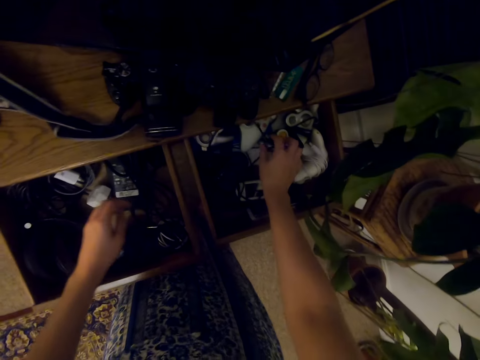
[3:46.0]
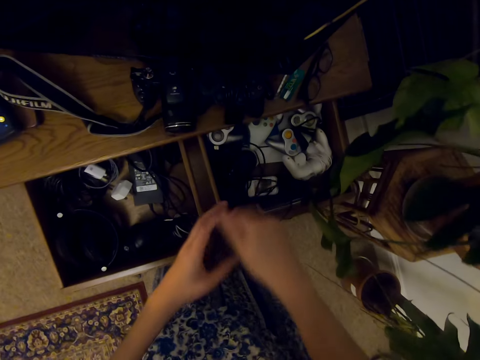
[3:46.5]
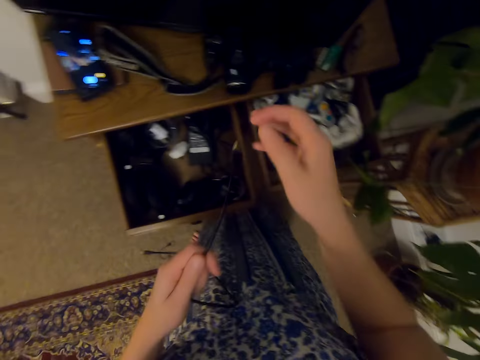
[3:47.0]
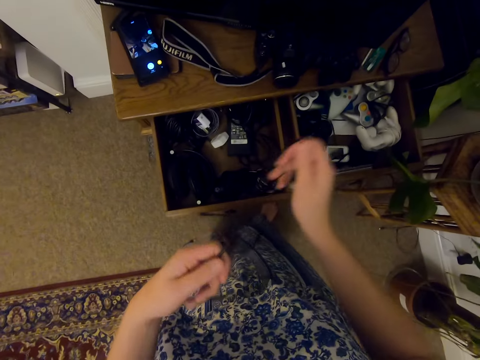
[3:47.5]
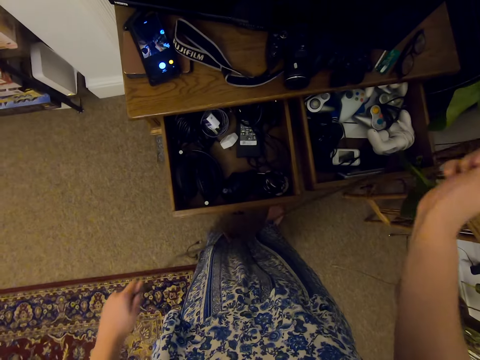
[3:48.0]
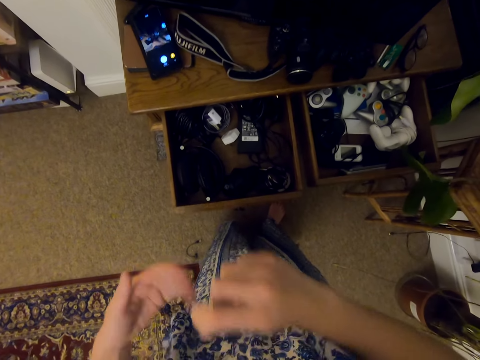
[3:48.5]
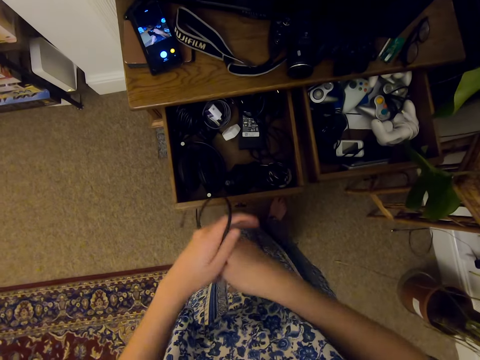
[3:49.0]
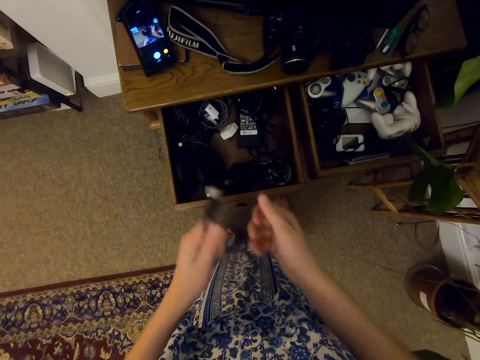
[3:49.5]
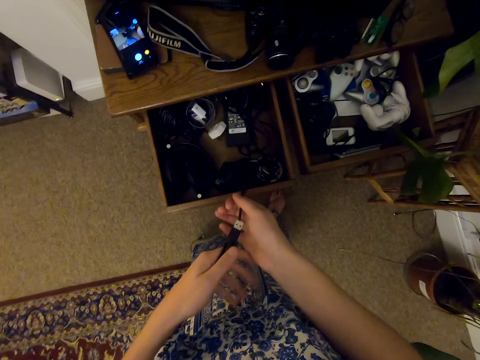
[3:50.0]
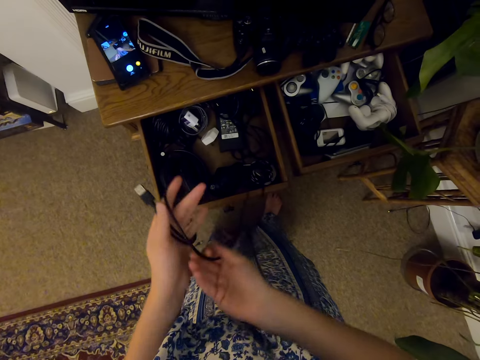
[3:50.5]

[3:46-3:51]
The camera wearer picks up a cable. He holds the cable with both hands. He pulls the cable. He folds the cable around his hand.

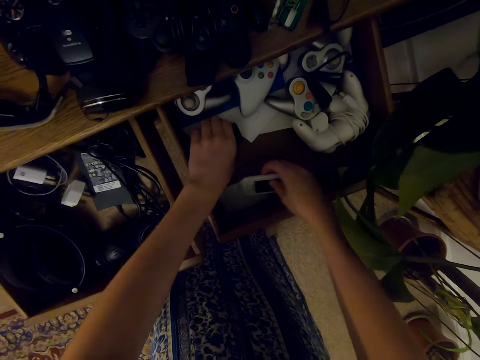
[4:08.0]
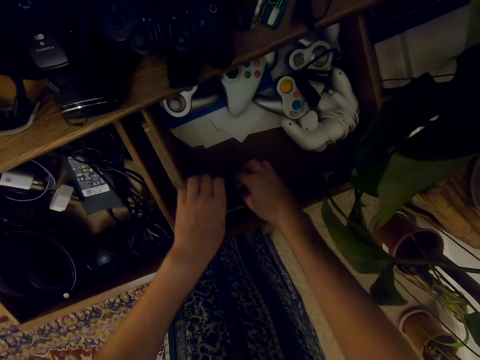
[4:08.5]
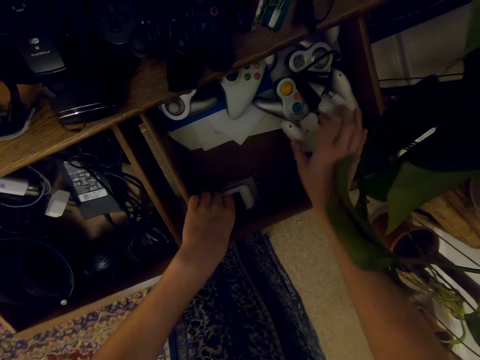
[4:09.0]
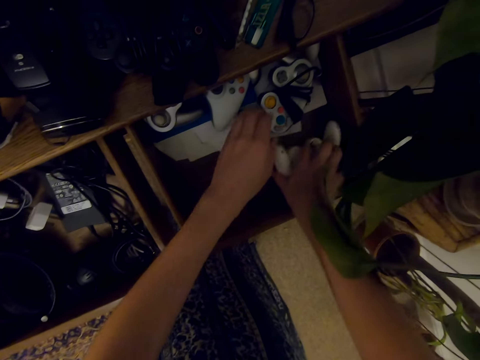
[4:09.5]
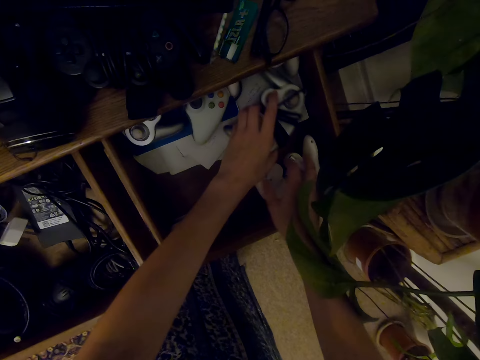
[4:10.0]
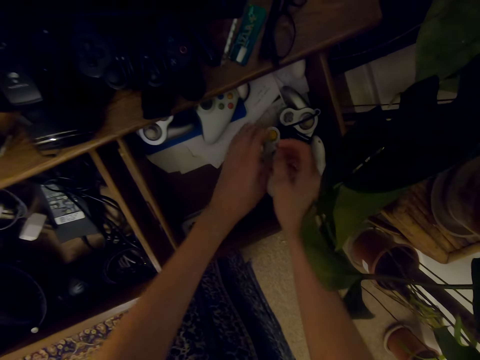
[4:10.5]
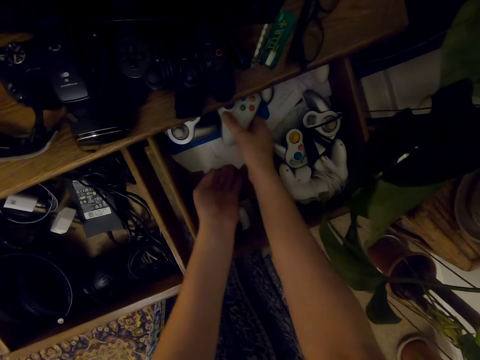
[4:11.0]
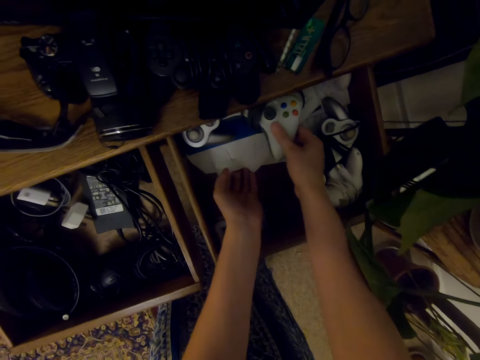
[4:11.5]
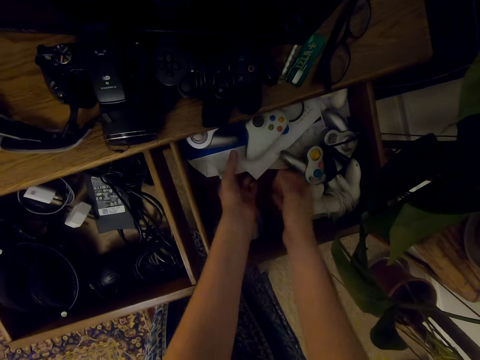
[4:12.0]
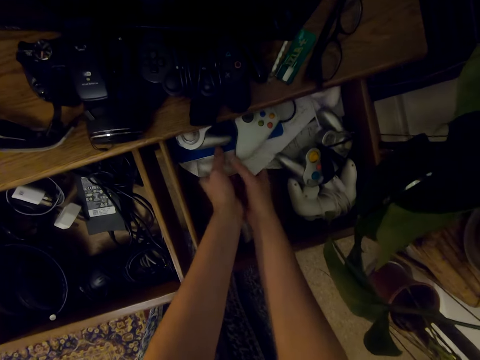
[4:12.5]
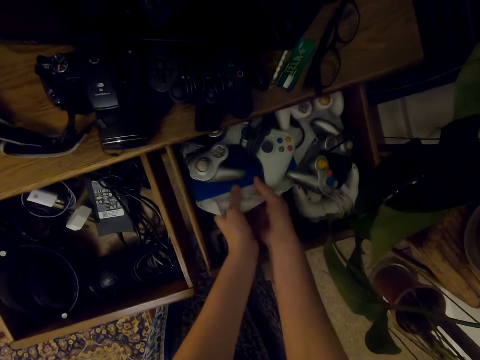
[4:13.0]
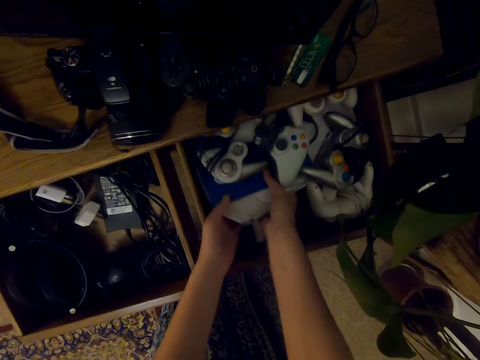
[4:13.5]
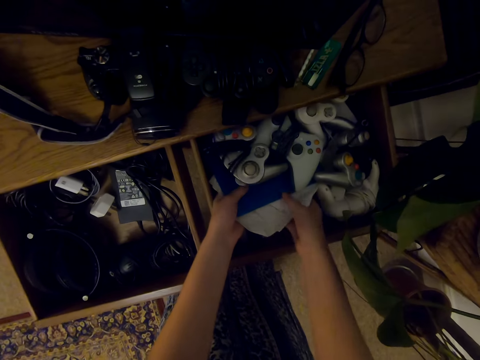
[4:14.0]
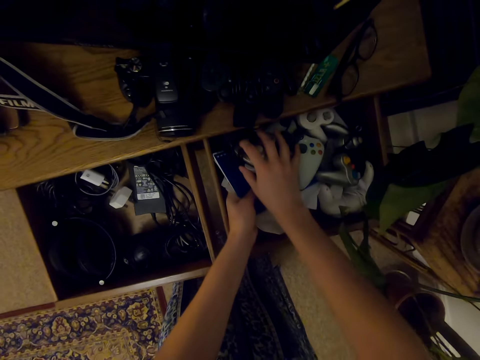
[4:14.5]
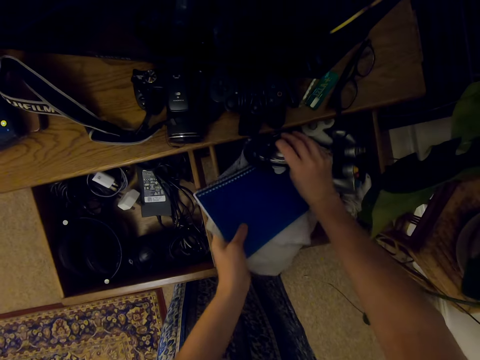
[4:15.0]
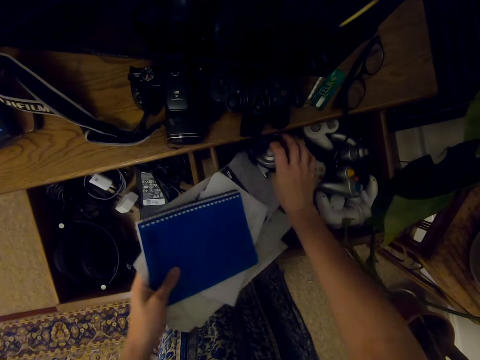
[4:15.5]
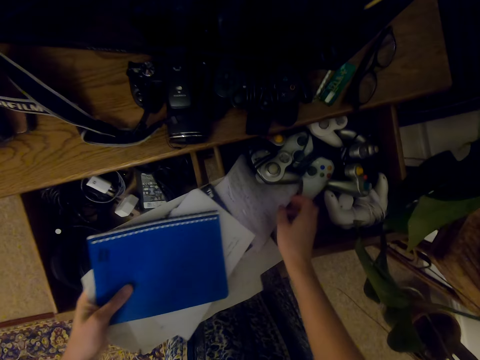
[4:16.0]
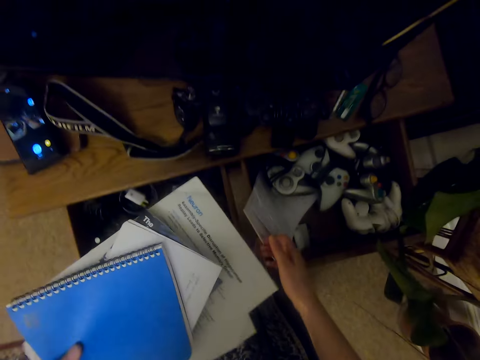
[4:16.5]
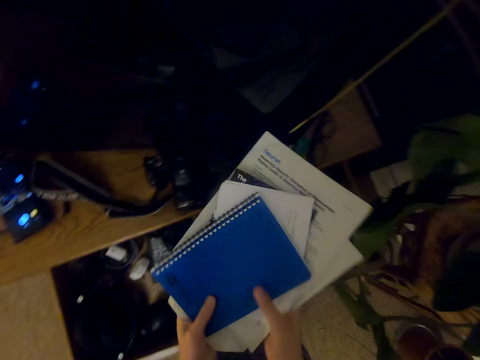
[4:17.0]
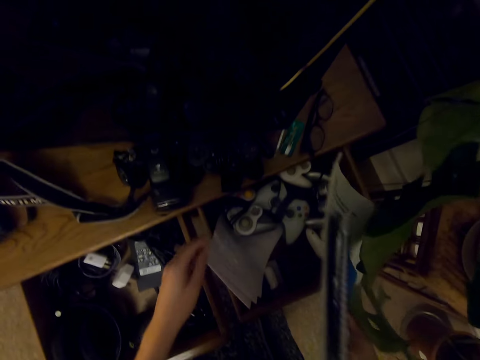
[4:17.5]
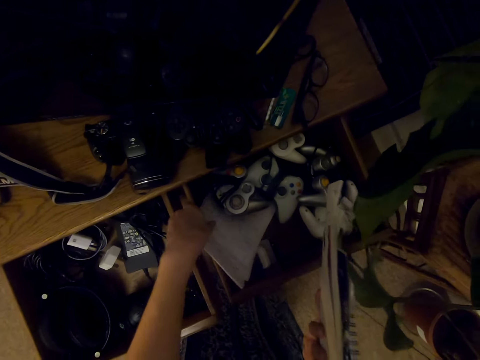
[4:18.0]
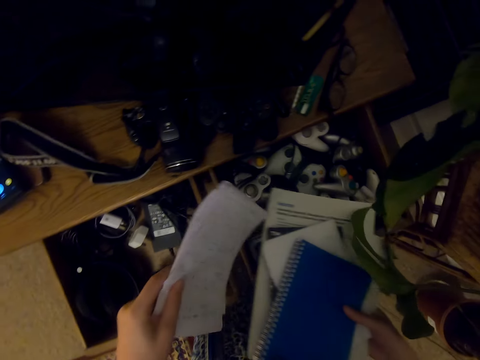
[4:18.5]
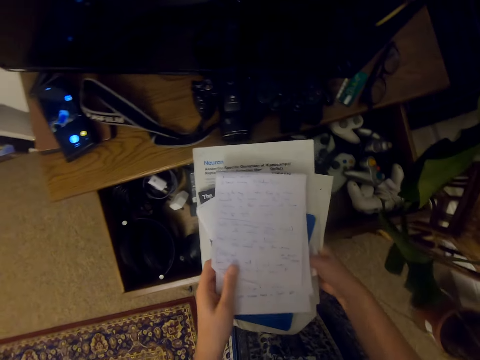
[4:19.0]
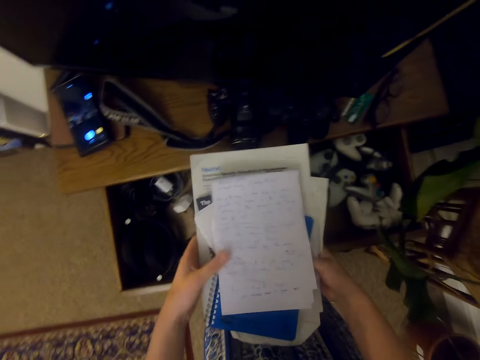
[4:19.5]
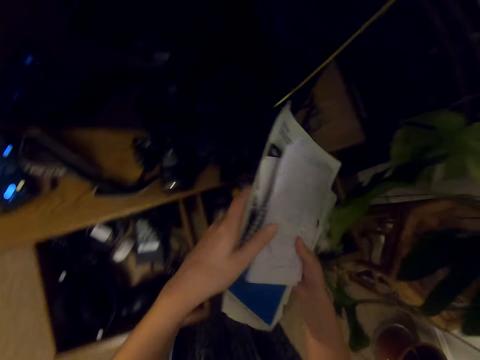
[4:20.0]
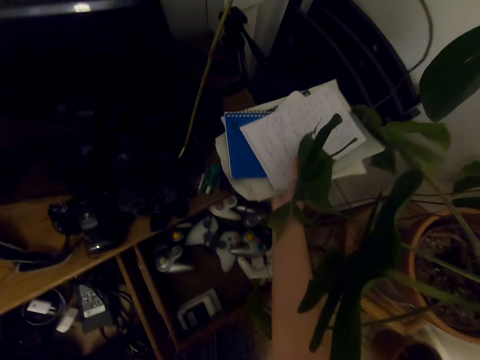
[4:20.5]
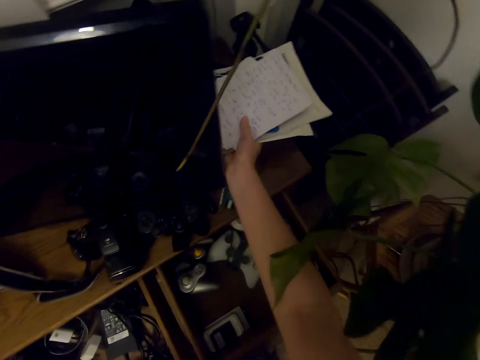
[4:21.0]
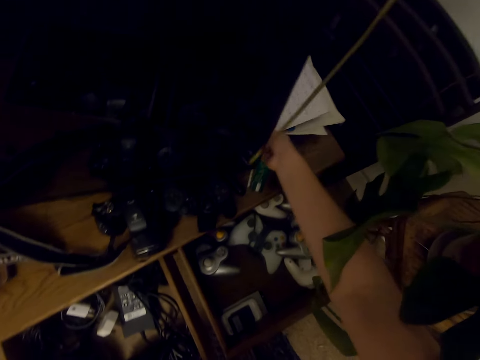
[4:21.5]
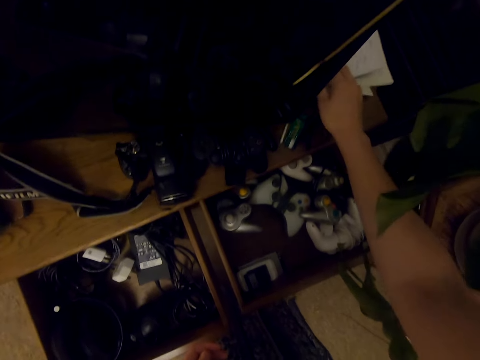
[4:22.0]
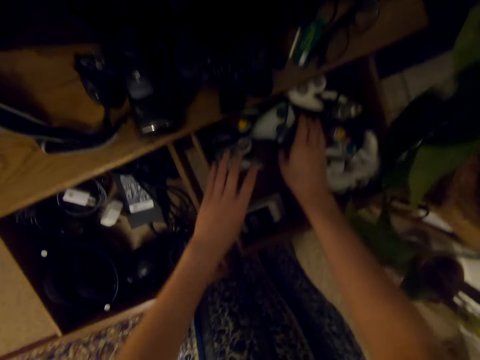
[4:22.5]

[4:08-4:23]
The camera wearer picks up a battery. He picks up a phone. He puts the battery on the phone. He pulls the joystick. He pulls the joystick again. He picks up the joystick. He pulls his hand off the joystick. He pulls paper. He pushes the joysticks. He switches the notebook to the other hand. He picks up papers. He puts the papers on the notebook. He pulls his hand off the papers. He puts the papers on the table. He has removed some books from the drawer.

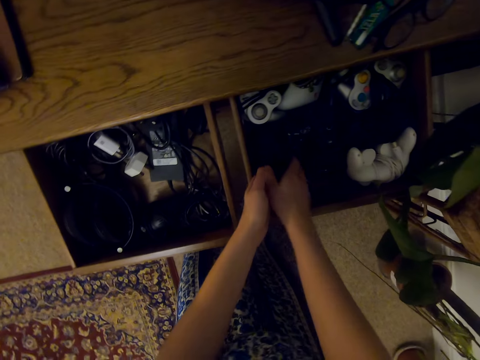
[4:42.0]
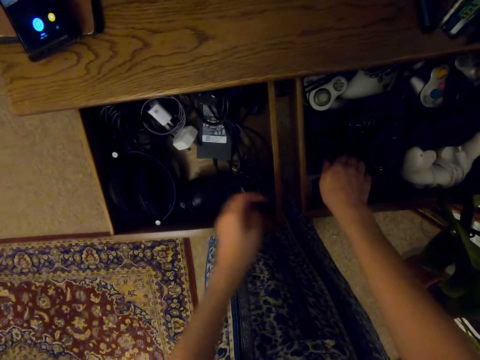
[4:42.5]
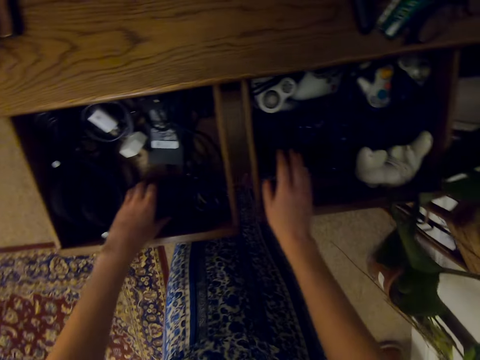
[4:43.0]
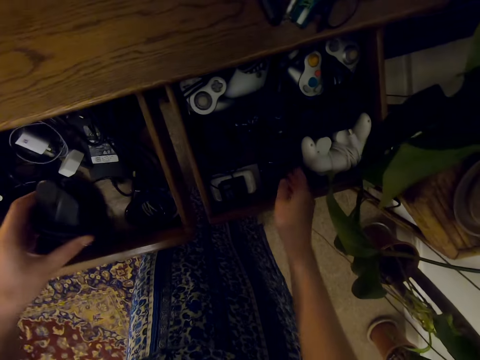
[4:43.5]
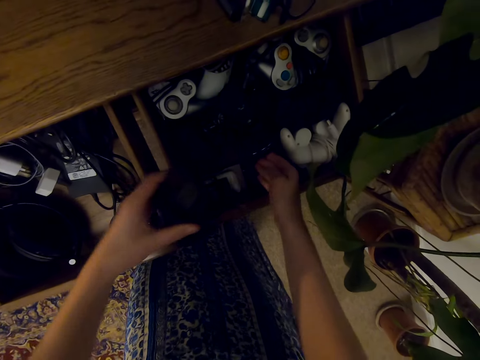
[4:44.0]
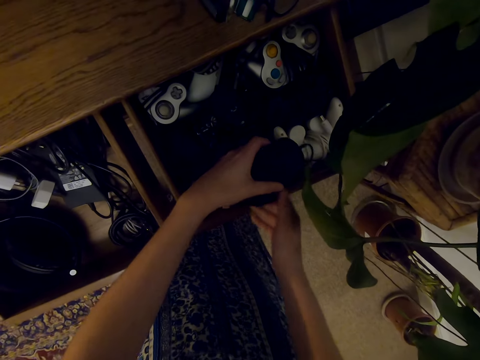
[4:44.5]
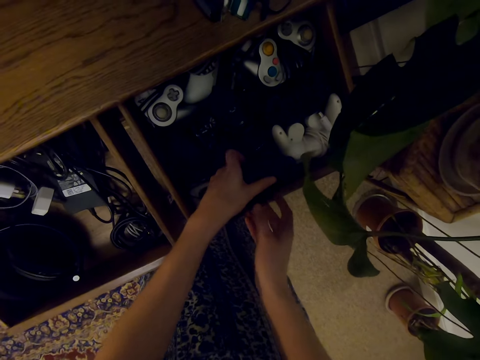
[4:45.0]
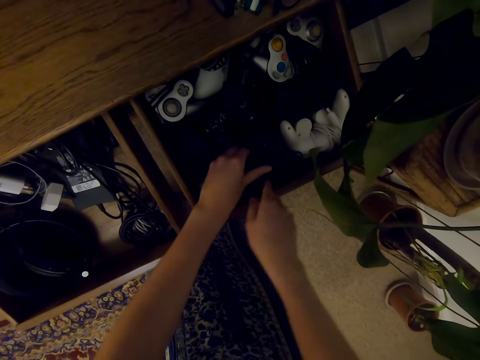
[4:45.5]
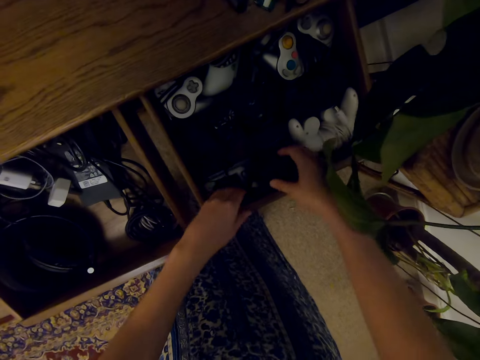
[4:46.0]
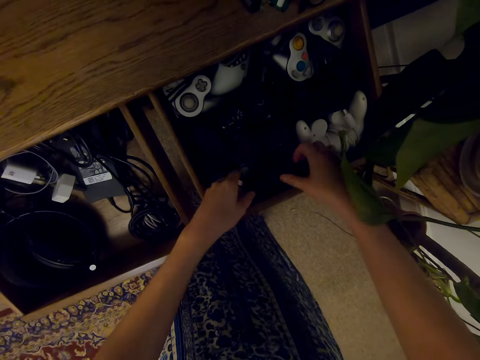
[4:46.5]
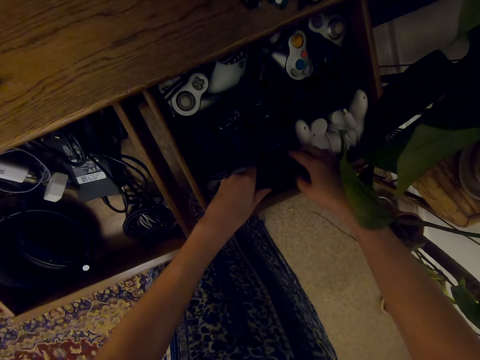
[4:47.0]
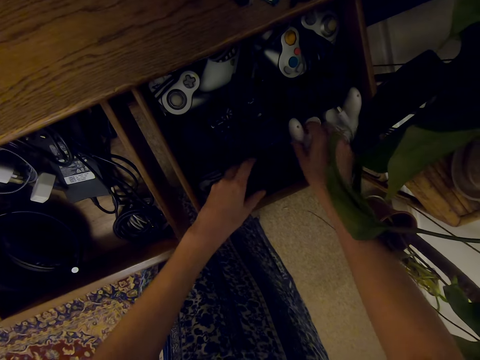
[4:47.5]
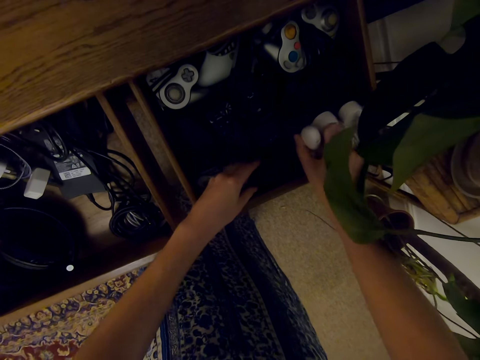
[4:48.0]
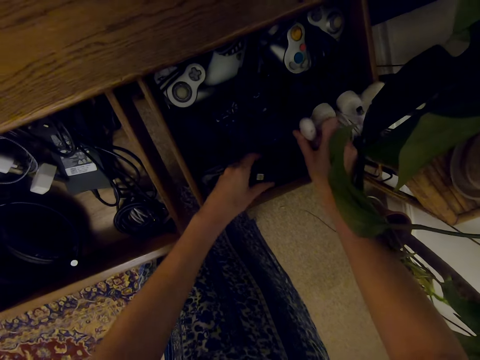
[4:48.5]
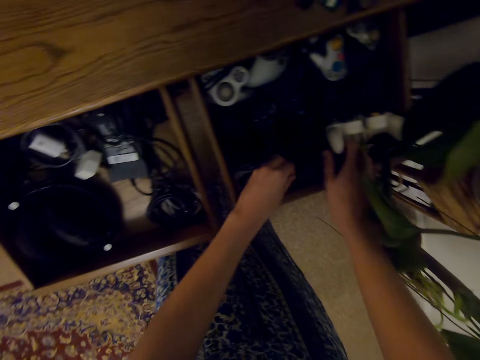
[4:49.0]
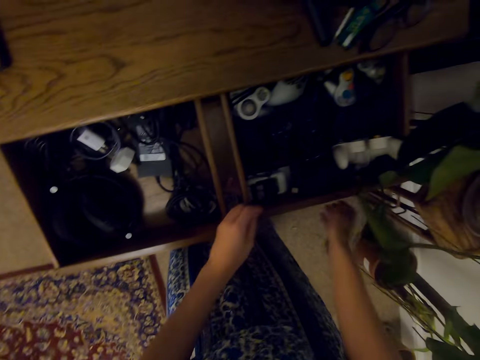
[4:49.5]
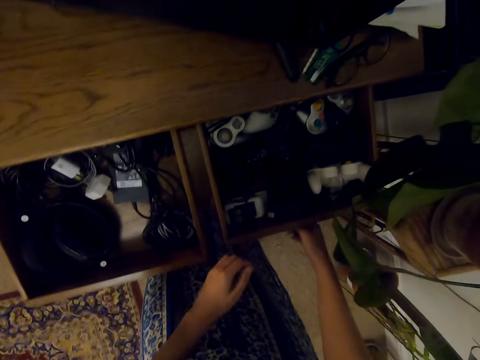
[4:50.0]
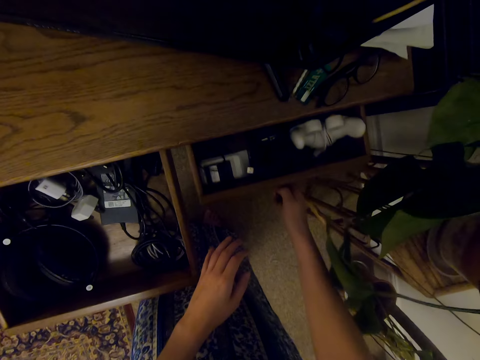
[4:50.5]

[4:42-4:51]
The camera wearer picks up a device. They arrange the device in the drawer. They touch the mouse.
